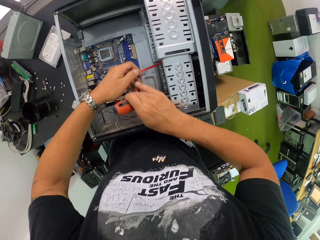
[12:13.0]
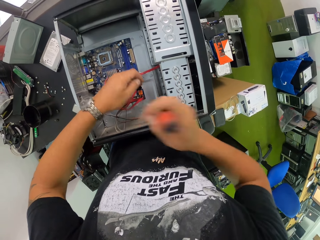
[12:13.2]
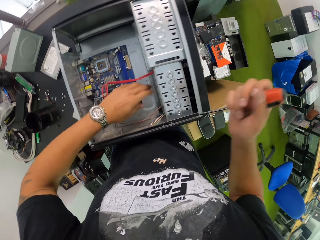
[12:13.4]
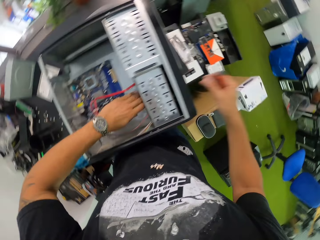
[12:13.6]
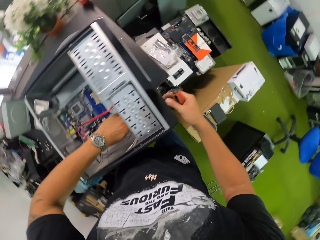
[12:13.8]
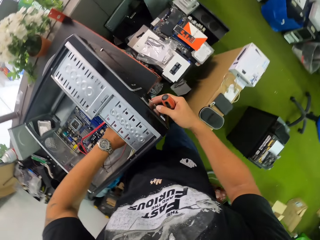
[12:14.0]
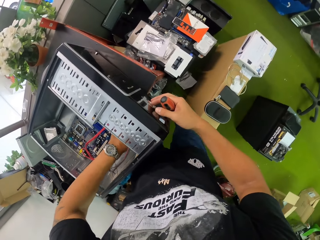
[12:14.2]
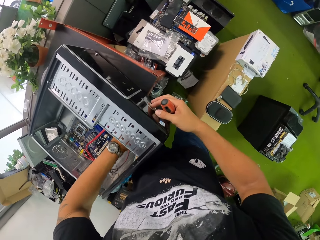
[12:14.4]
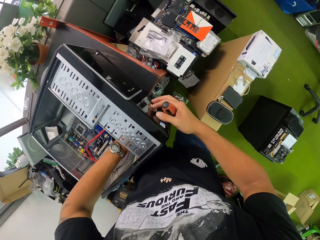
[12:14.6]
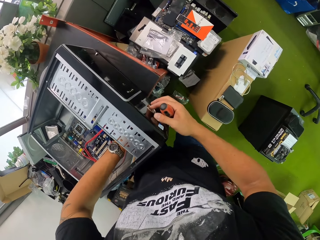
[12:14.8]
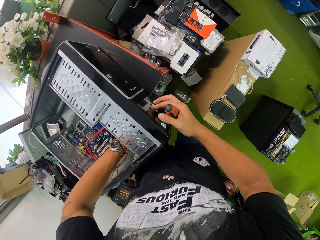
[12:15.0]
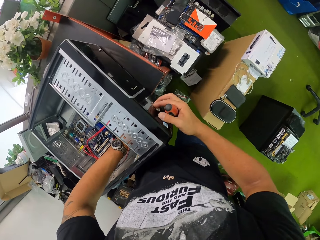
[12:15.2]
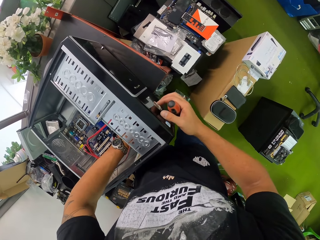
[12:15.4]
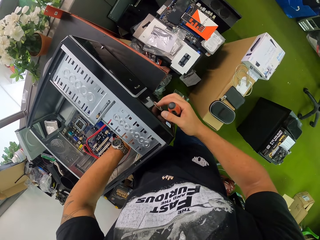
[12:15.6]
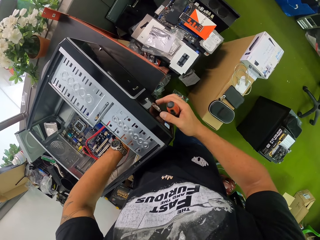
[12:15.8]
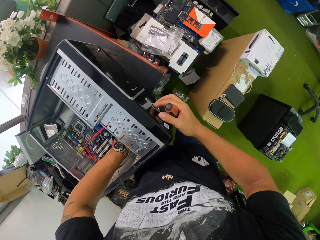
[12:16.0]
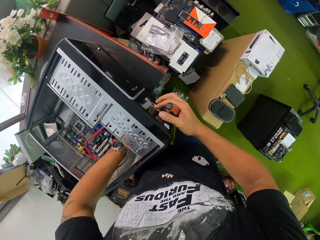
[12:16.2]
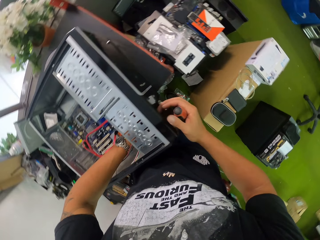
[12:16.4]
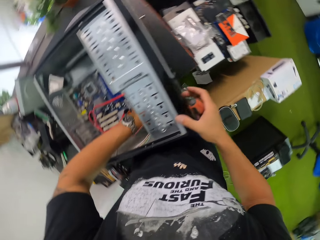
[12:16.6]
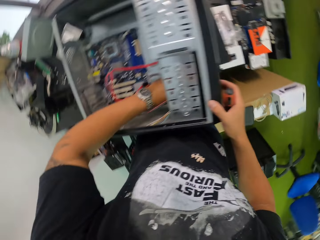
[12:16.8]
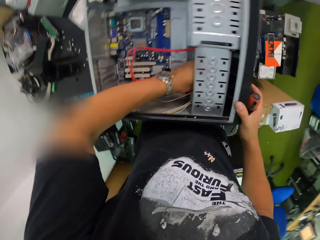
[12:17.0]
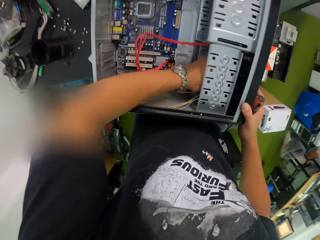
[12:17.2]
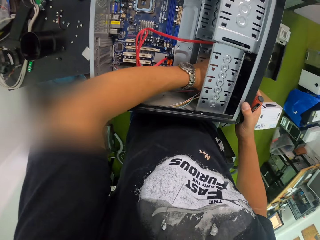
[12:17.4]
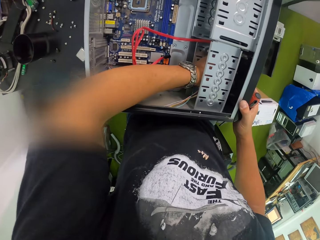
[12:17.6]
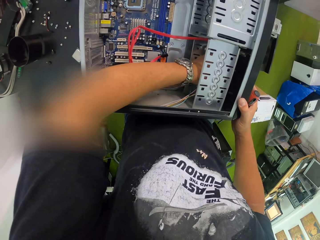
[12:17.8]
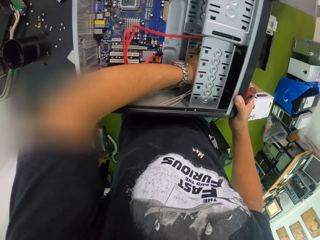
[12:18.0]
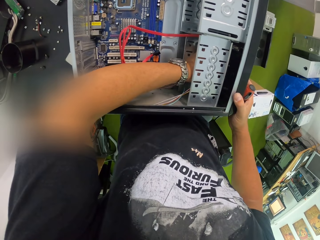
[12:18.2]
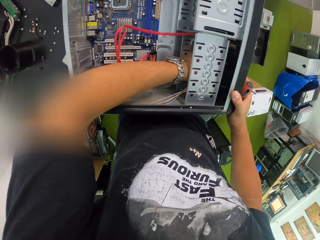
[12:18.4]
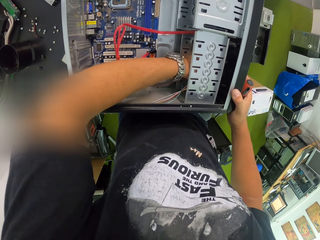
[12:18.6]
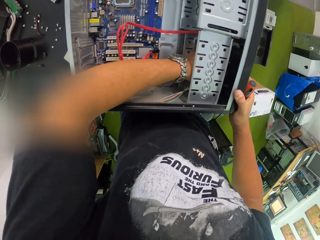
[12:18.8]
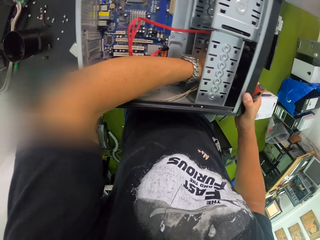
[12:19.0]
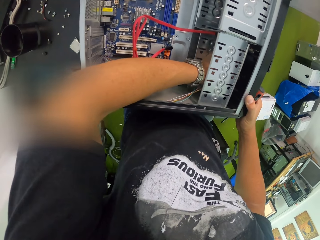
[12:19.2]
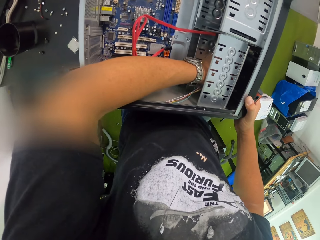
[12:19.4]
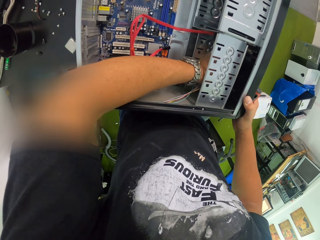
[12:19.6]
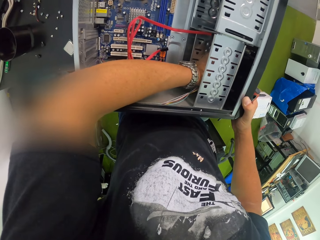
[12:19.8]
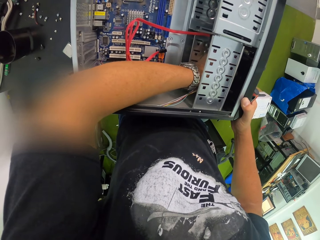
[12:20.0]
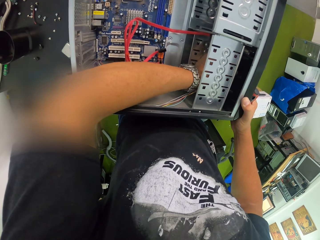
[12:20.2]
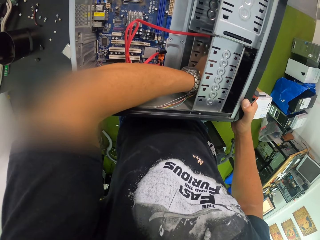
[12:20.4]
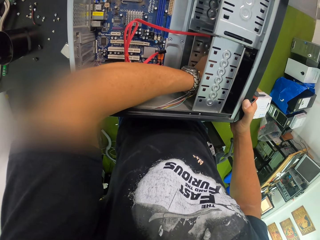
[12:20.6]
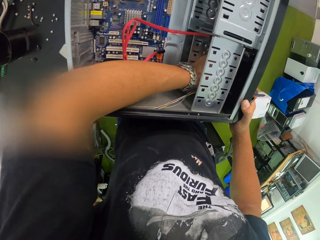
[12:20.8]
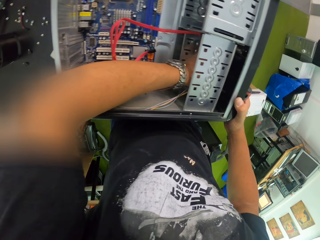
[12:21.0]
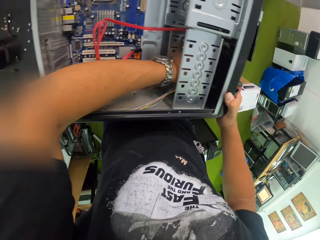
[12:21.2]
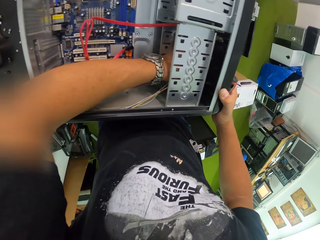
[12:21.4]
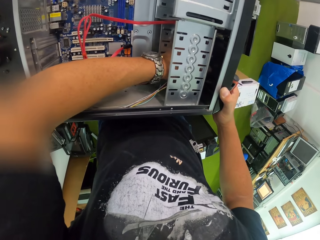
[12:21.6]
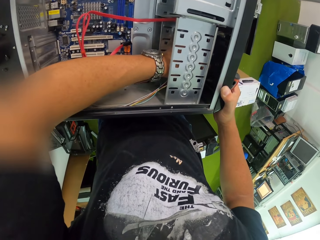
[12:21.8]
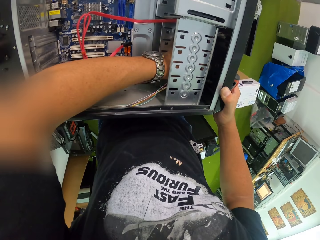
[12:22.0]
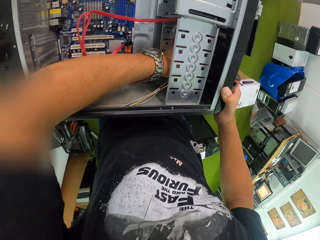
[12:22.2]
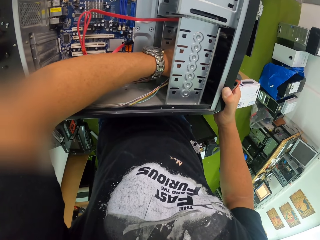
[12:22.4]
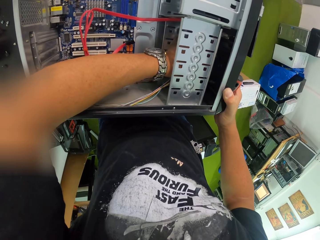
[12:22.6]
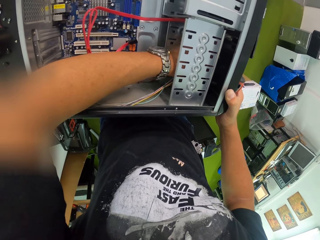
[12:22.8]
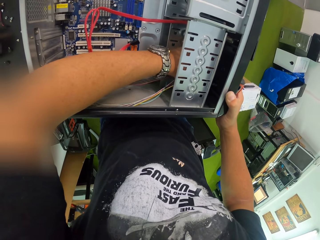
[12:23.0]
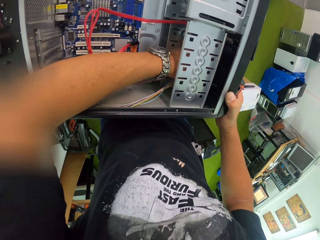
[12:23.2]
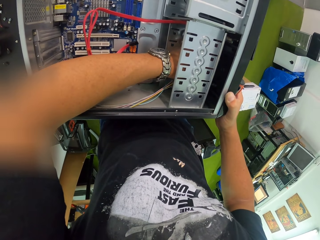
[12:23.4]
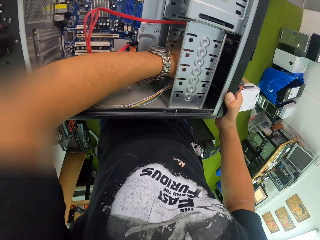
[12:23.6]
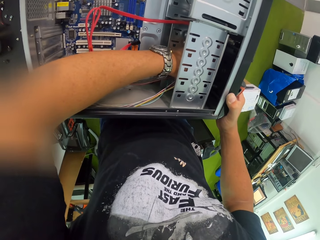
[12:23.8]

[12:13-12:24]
The camera wearer removes the screwdriver. He presses a button on the CPU with his right hand. He removes the screw.

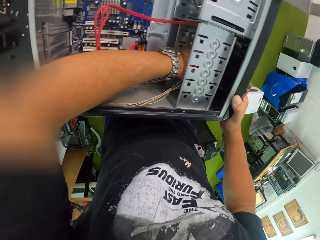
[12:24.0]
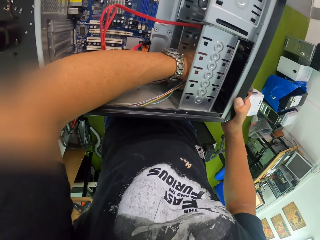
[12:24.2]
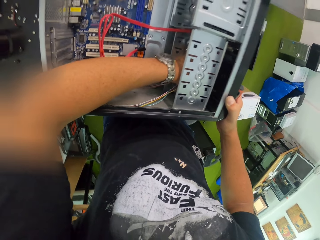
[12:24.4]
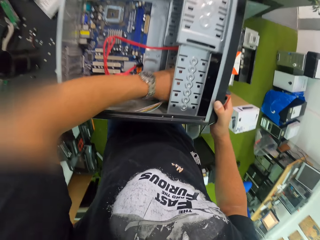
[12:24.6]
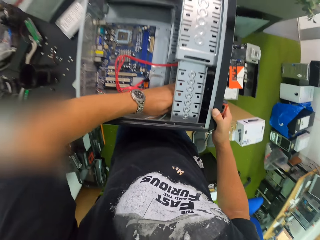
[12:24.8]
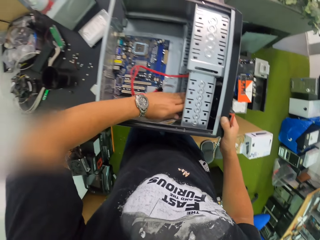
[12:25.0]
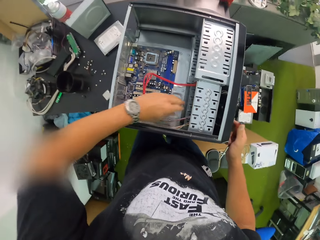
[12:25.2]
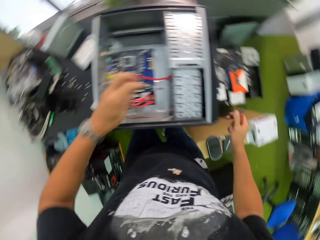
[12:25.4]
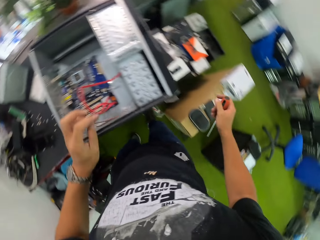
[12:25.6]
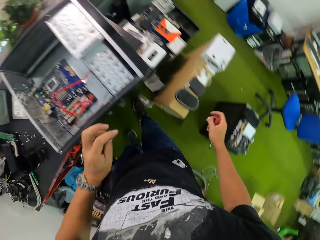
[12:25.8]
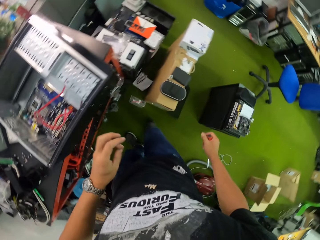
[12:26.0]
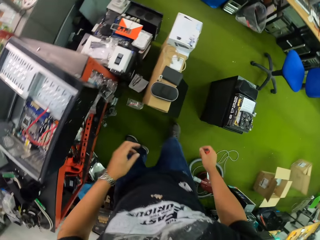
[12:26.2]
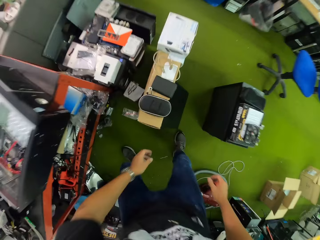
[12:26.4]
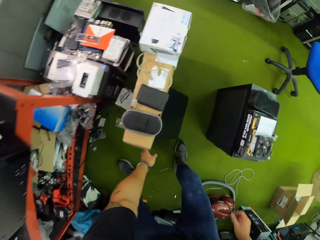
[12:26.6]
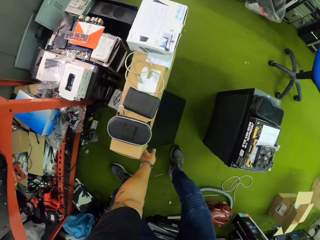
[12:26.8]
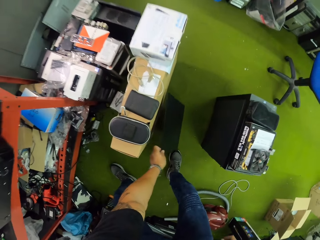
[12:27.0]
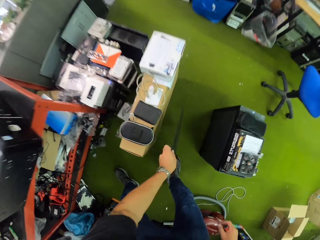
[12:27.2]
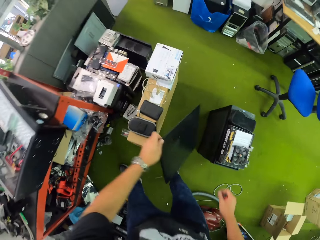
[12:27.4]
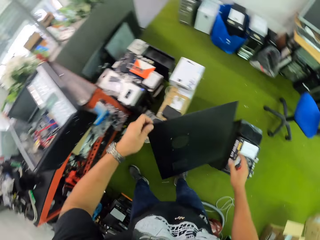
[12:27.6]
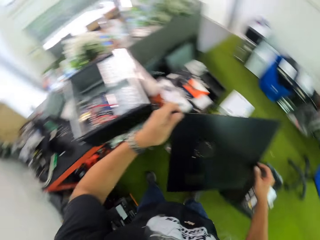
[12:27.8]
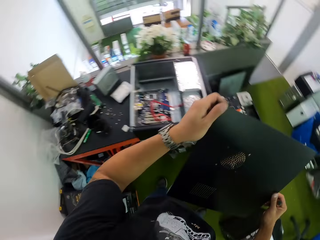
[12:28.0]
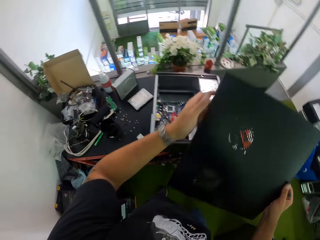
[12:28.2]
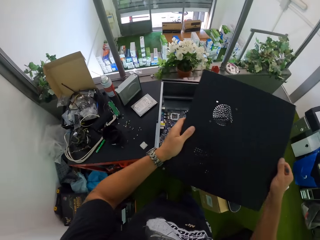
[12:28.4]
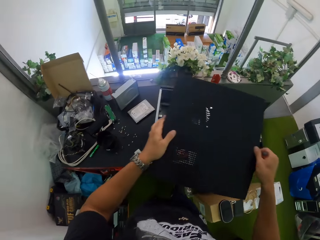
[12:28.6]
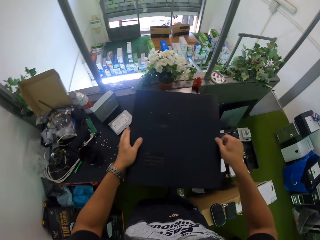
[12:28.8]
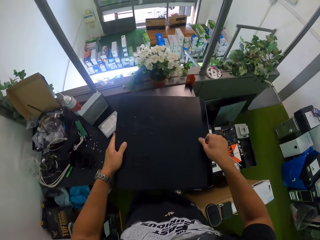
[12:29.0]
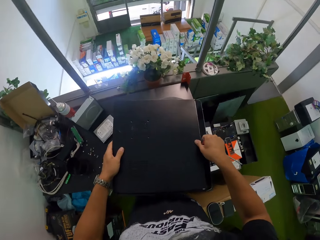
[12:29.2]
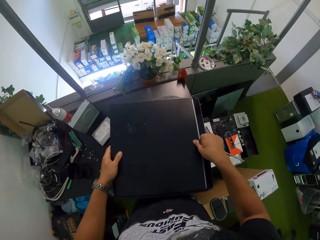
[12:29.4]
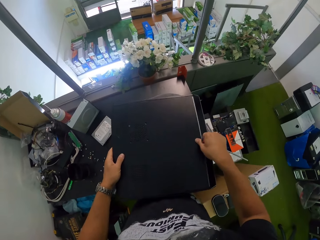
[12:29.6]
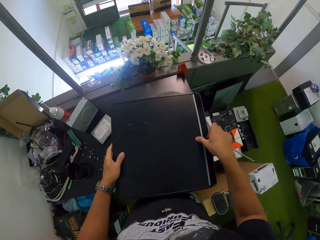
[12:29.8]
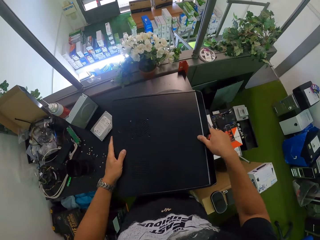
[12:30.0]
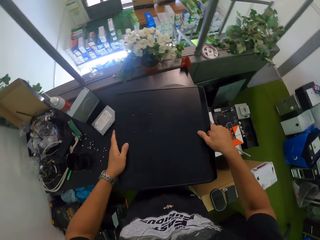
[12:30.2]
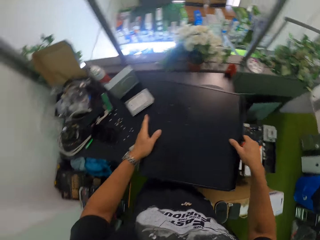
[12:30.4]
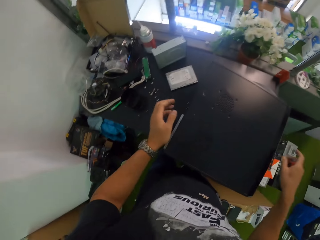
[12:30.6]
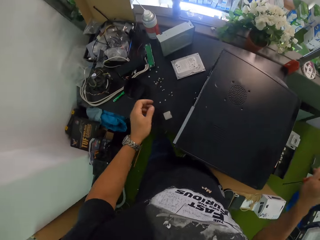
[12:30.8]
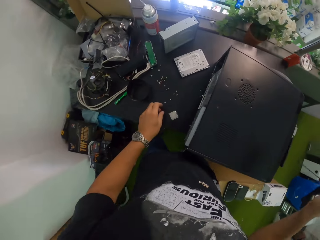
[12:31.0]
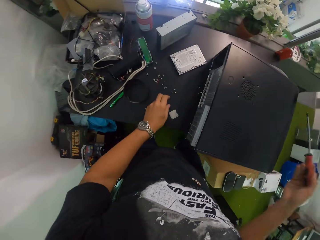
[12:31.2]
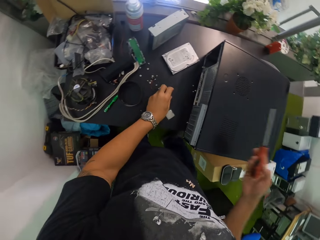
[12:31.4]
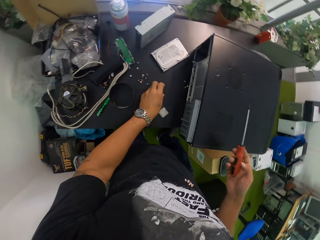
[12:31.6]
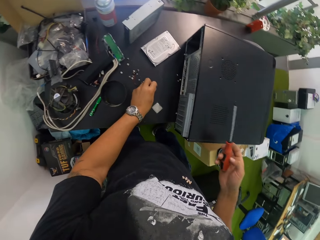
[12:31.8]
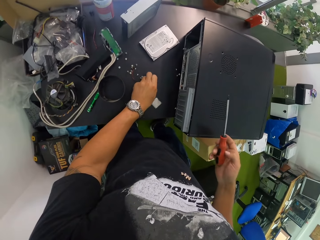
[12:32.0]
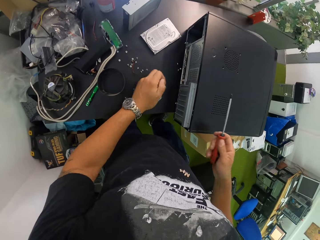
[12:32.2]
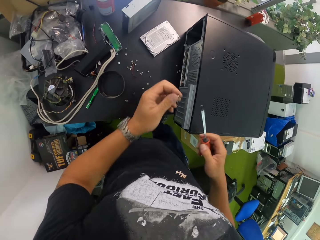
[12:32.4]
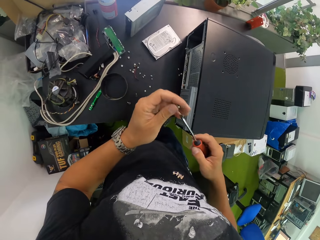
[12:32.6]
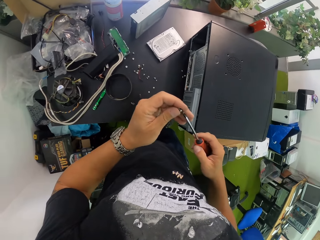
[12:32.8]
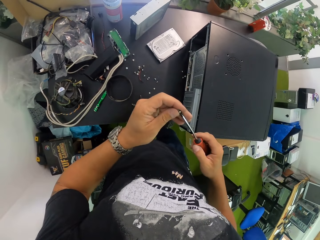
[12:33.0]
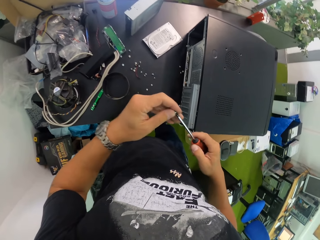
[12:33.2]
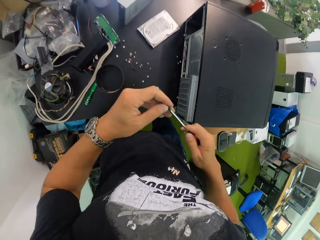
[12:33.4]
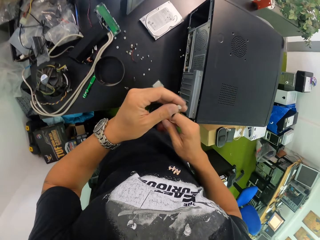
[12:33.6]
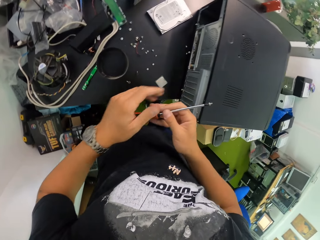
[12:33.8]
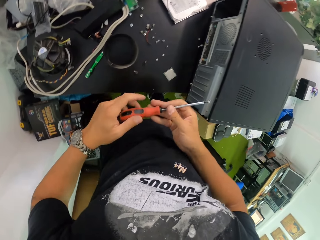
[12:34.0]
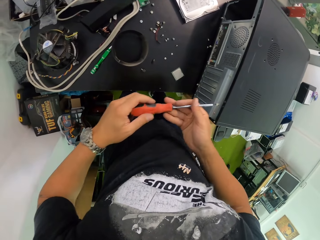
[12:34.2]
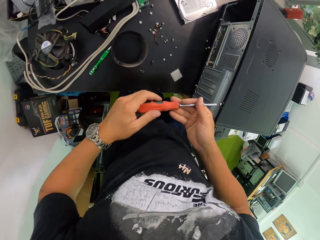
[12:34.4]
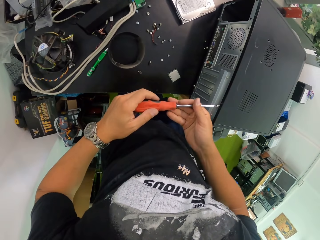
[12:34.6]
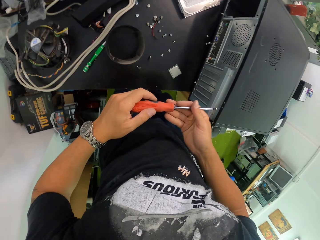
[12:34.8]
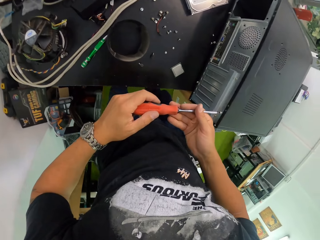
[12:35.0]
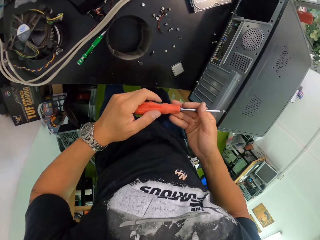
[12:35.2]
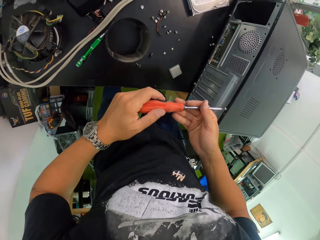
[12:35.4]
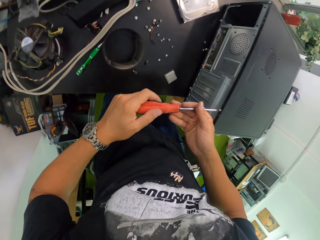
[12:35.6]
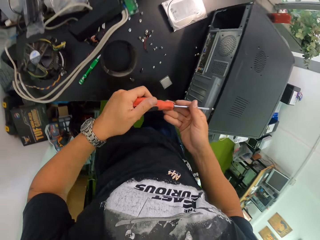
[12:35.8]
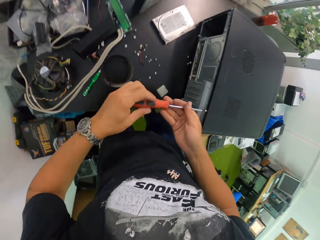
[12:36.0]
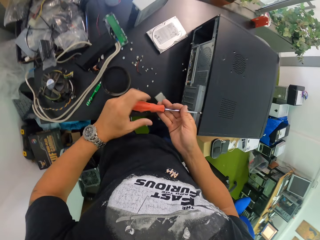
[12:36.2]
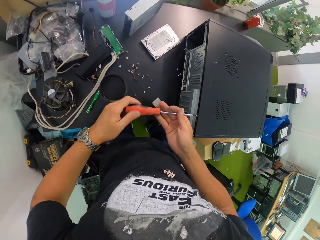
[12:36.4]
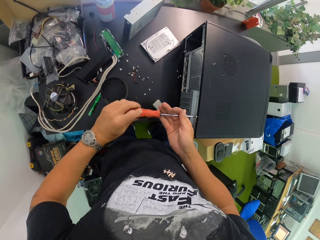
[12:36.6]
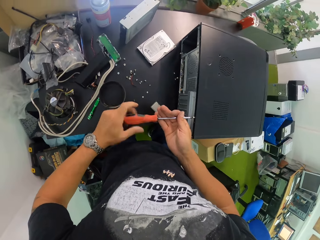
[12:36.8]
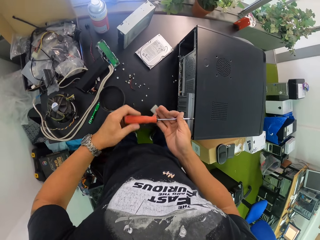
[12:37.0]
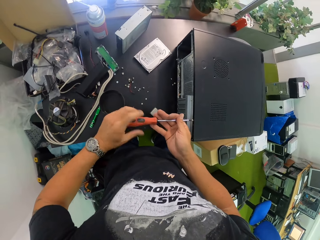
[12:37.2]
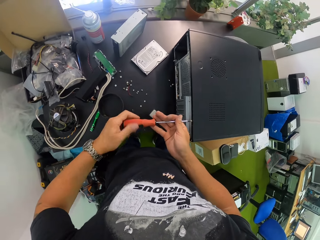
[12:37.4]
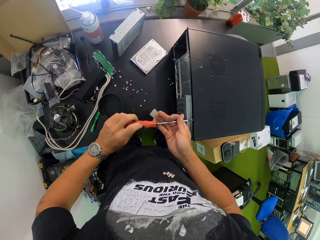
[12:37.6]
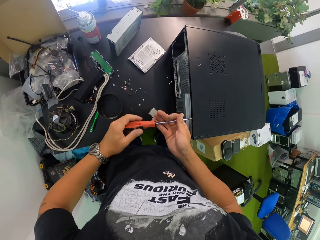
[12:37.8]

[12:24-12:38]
The camera wearer picks up a CPU case with his left hand. He covers the CPU with the case with both hands. He picks up a screw on a table with his left hand. He inserts the screw into the screwdriver with his left hand. He turns the screwdriver. He screws the screw into the CPU with both hands.
